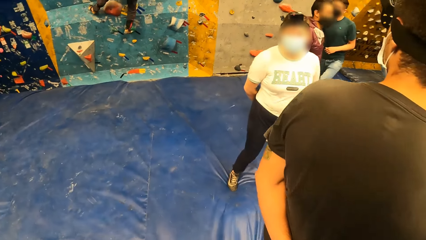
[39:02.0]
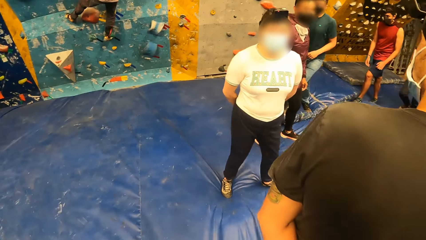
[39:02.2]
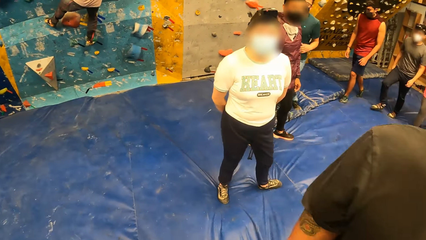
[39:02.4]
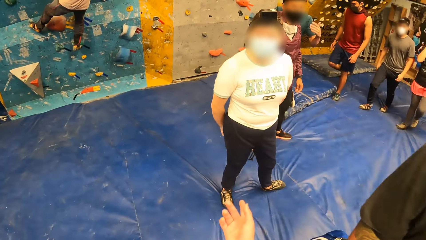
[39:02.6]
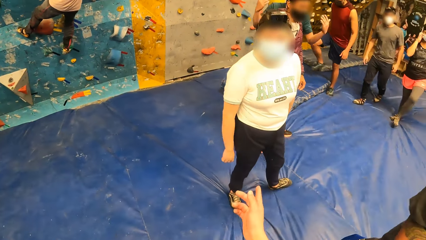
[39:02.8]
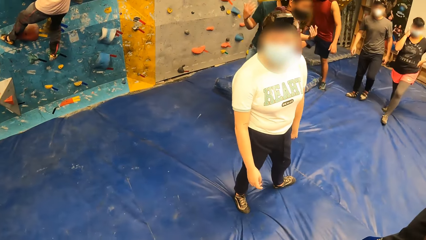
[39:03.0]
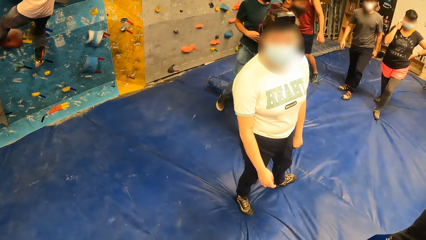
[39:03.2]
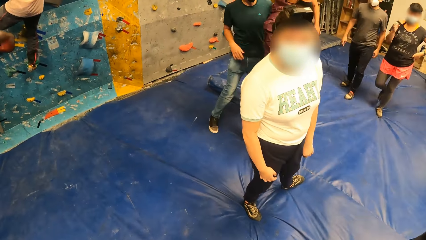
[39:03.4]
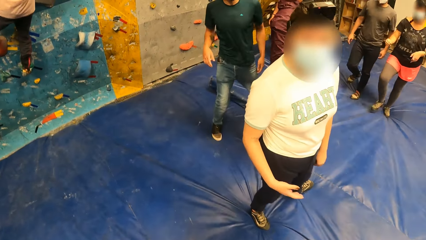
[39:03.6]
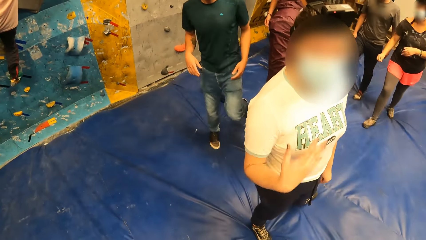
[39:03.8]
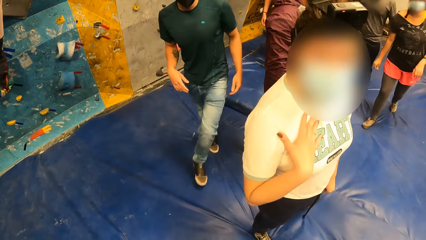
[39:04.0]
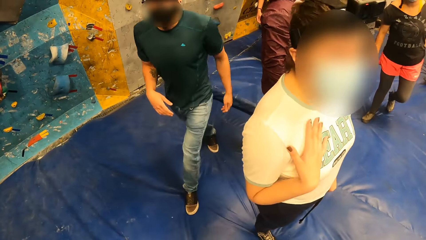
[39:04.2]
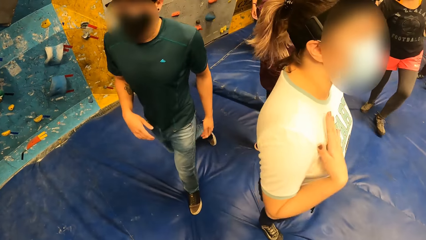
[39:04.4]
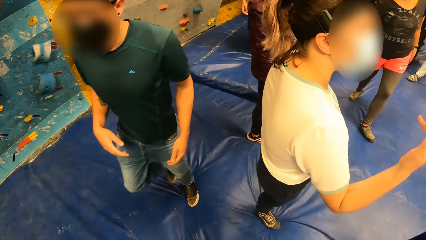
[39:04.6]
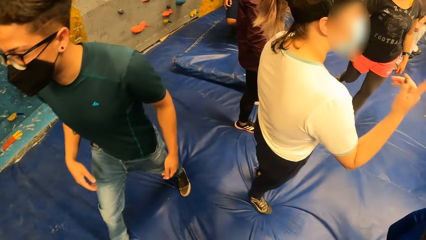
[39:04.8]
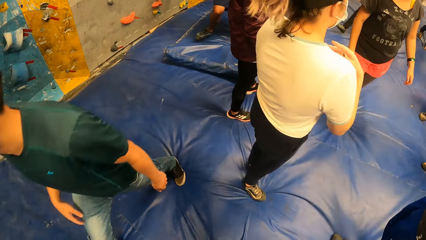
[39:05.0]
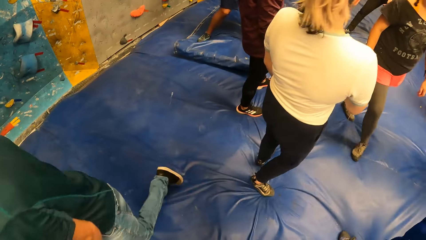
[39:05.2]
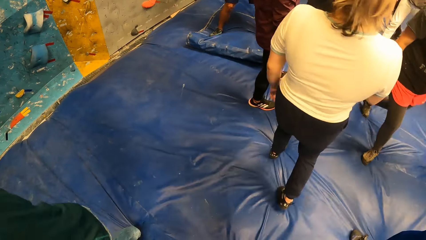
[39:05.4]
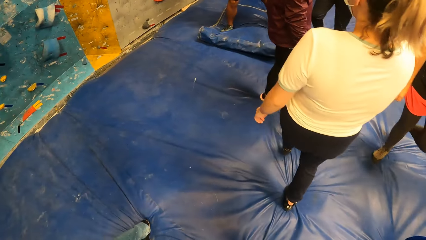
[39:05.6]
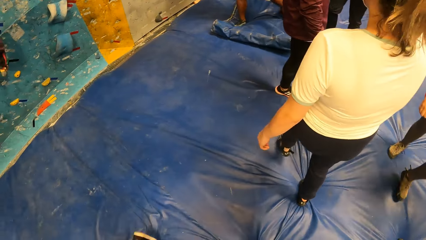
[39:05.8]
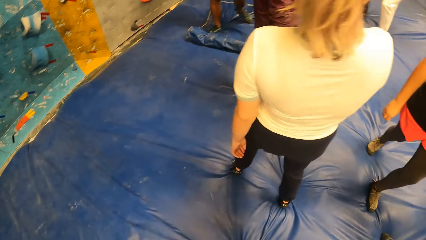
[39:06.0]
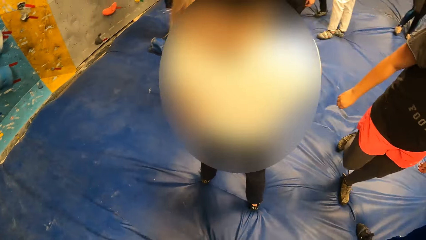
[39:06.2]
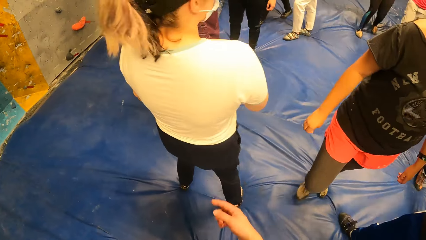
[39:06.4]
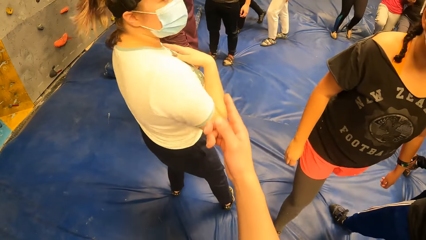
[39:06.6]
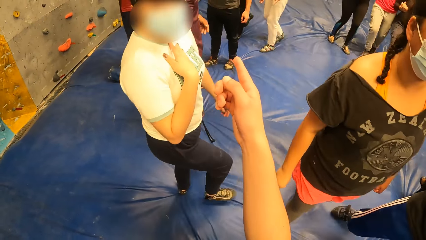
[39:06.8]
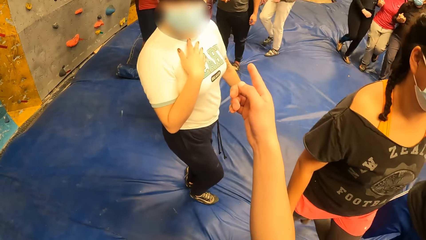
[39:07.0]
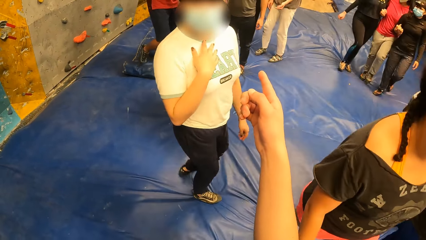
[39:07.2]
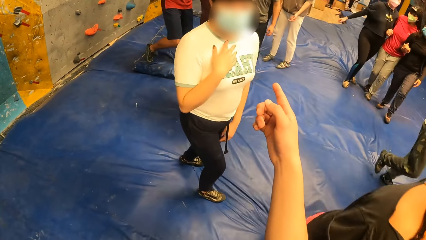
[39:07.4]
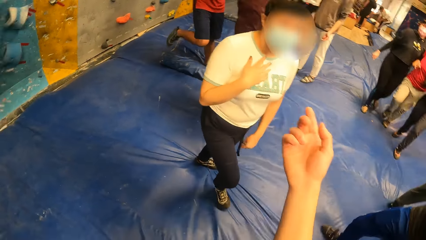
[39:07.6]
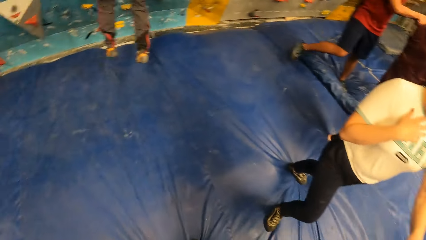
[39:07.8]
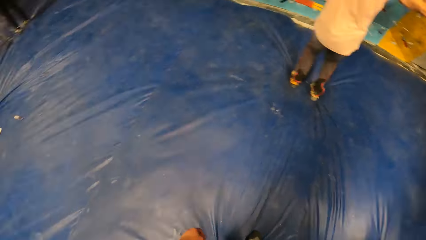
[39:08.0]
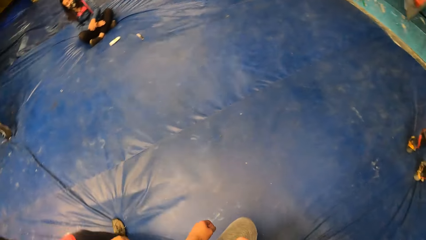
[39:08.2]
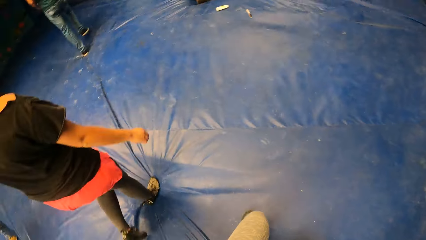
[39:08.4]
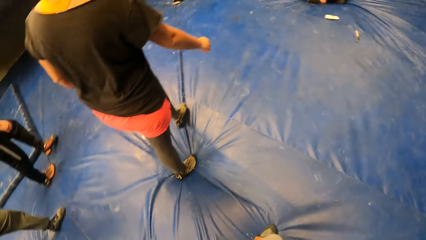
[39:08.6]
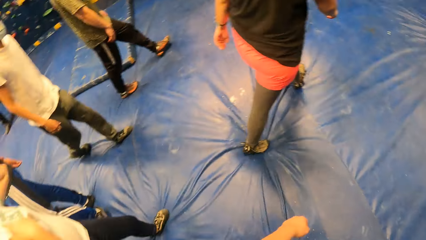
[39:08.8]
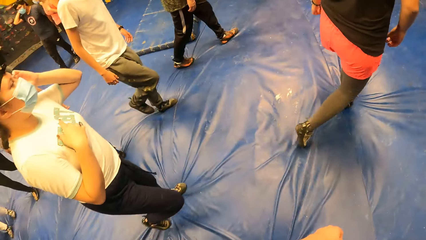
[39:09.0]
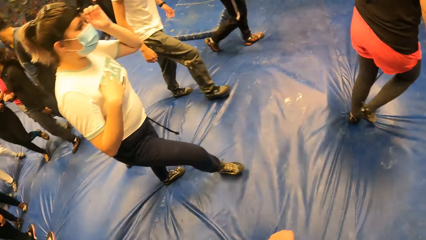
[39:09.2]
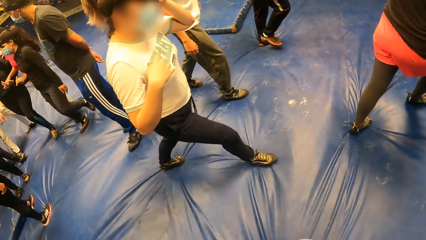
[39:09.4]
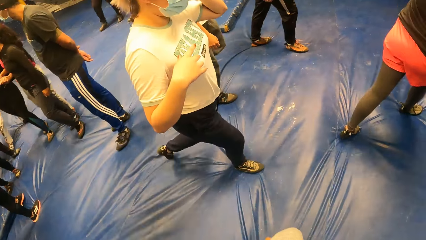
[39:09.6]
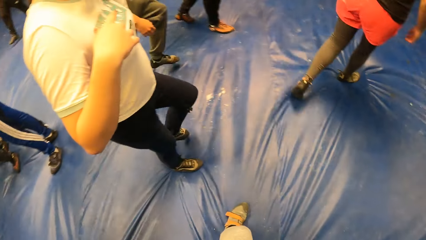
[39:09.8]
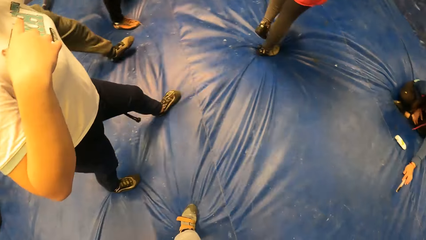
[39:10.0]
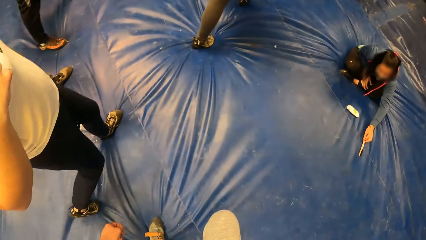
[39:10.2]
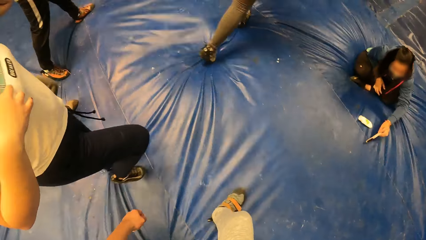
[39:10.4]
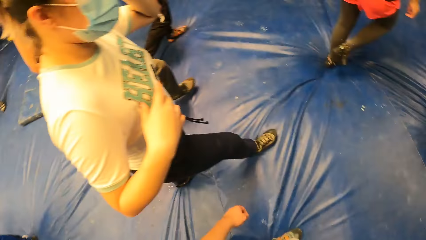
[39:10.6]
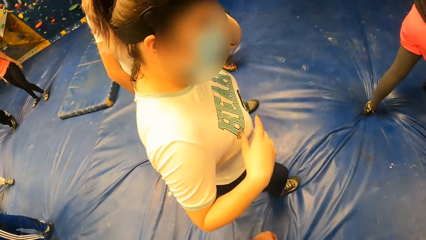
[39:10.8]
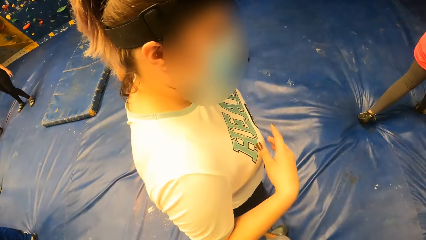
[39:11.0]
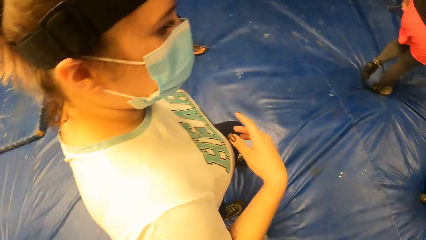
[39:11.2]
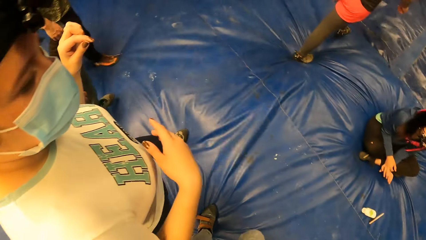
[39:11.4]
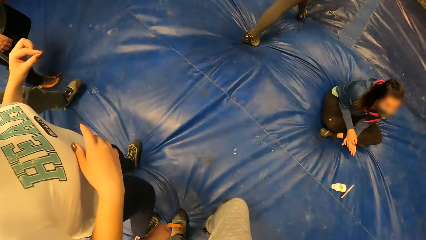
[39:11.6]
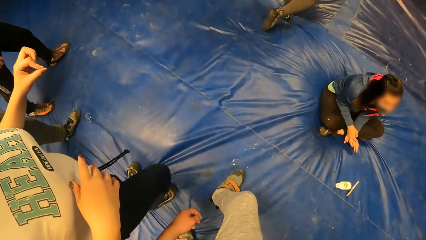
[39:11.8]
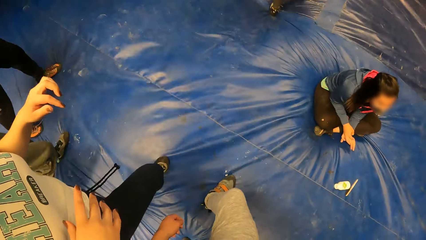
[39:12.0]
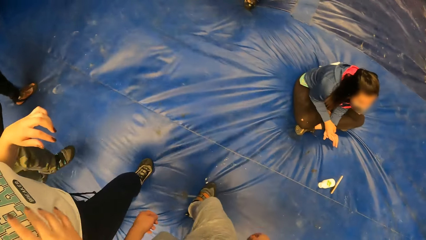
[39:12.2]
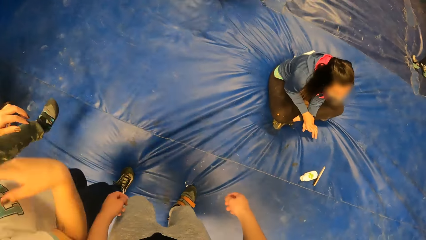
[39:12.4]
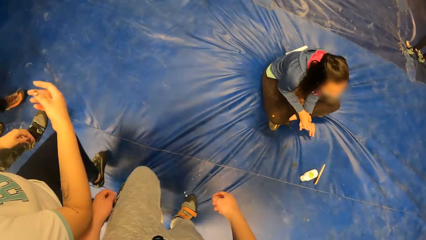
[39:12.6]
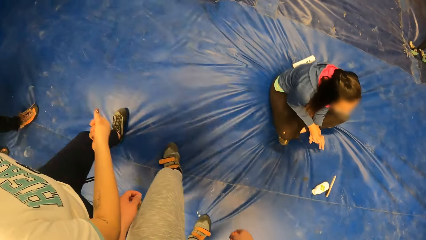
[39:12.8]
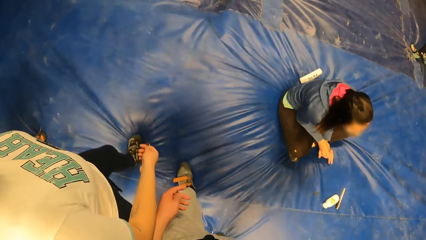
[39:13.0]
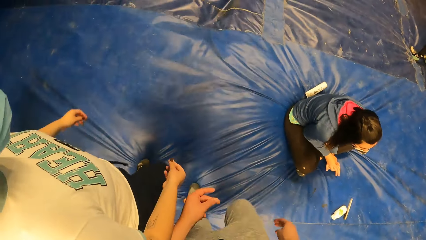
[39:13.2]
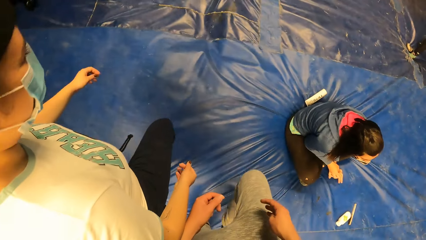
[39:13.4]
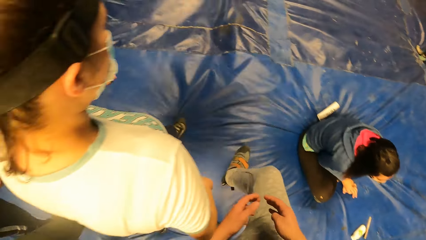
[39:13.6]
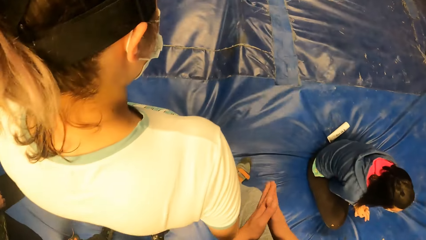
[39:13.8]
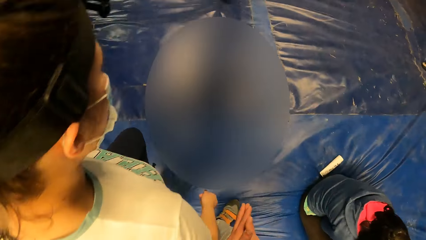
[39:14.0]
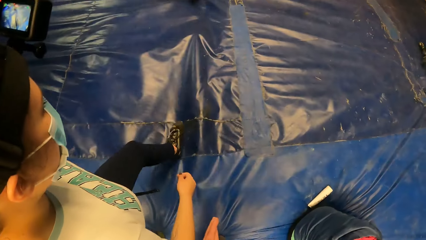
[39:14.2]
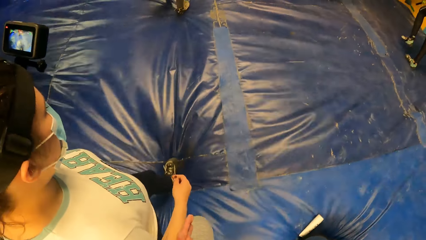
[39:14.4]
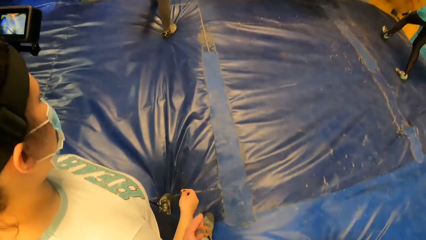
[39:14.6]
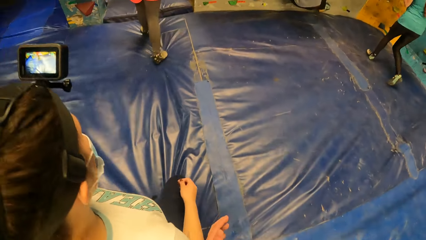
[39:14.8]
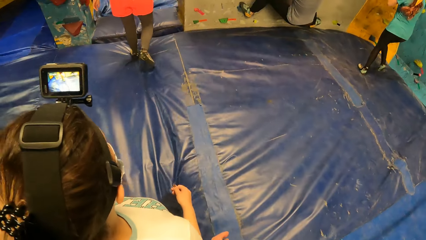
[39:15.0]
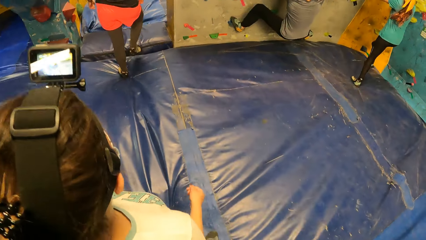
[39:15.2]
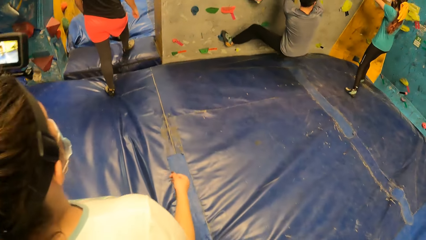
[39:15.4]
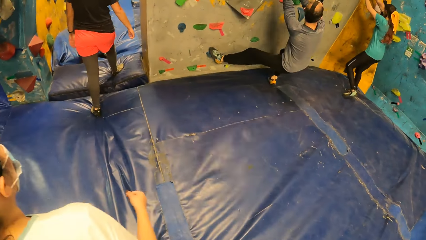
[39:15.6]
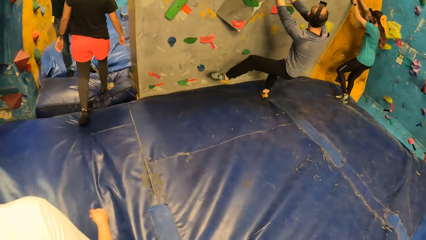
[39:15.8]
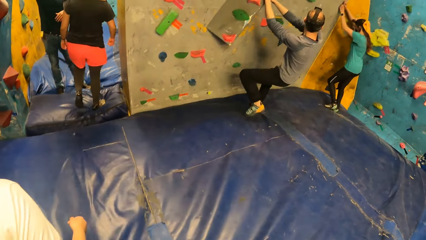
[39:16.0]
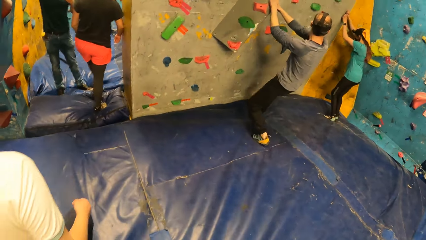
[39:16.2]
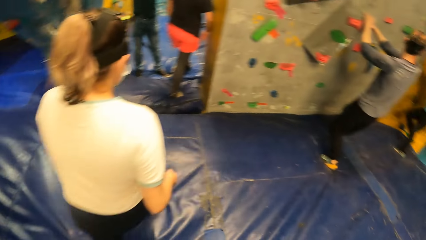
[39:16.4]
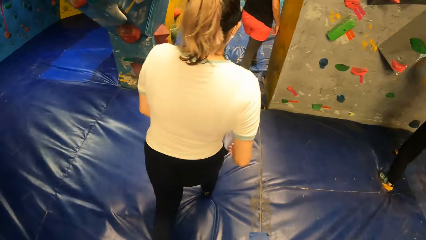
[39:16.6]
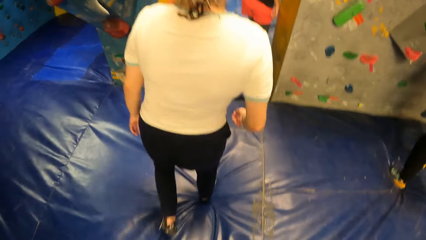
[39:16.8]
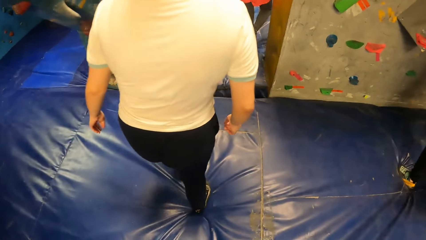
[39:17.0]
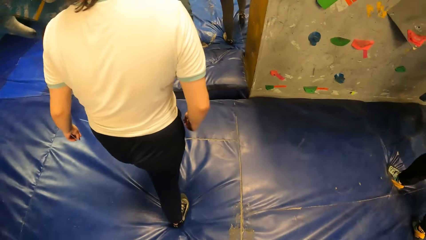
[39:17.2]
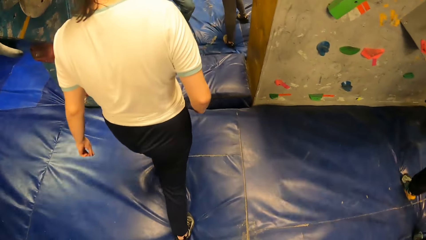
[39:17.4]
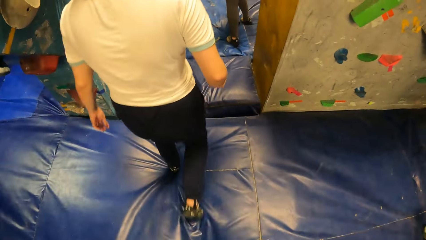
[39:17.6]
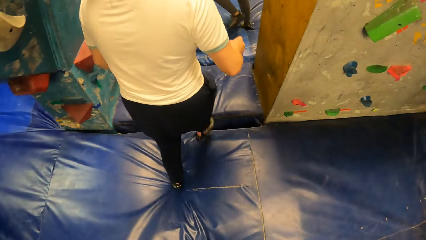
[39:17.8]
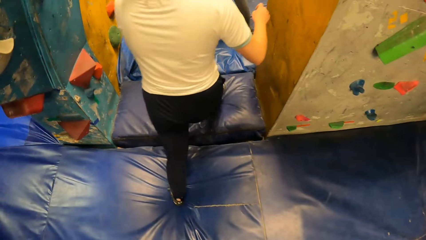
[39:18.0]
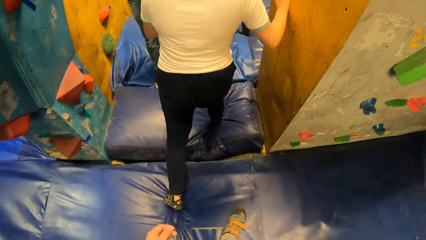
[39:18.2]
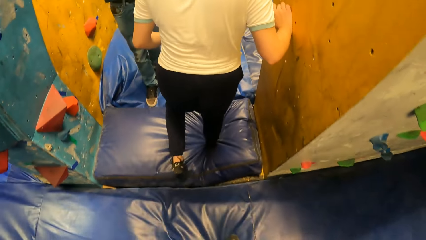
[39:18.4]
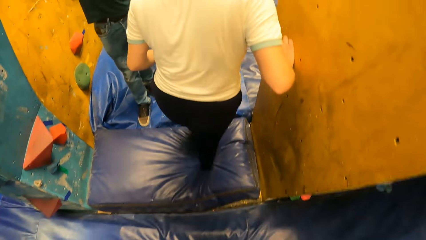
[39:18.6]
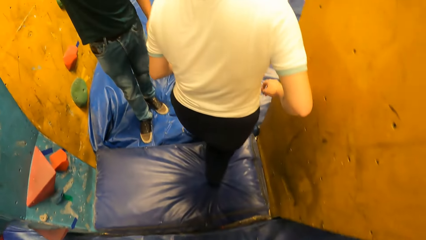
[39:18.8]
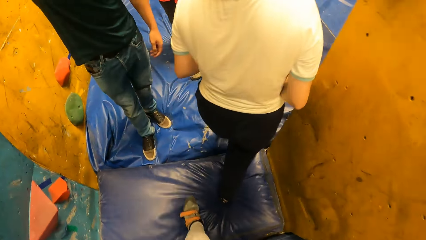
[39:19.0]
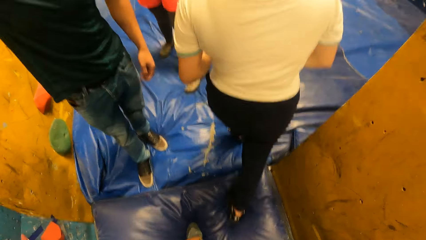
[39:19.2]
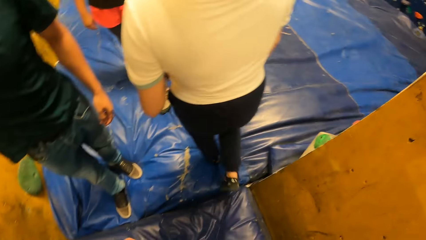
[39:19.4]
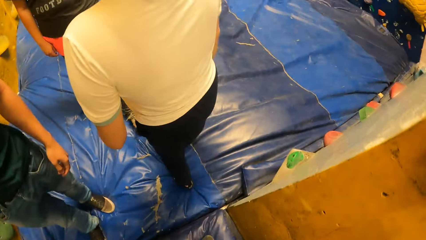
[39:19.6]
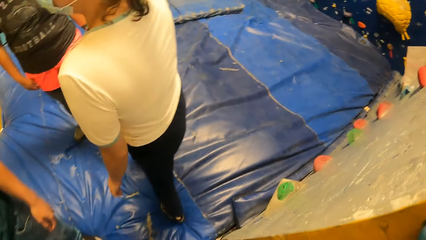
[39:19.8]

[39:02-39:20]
A man walks around. A woman converses with the camera wearer. The camera wearer points with the right hand finger. The woman walks around. The camera wearer walks around.
